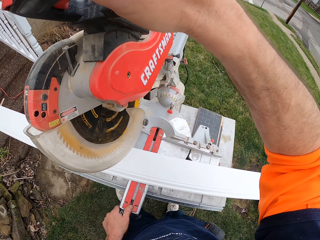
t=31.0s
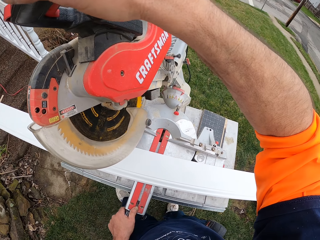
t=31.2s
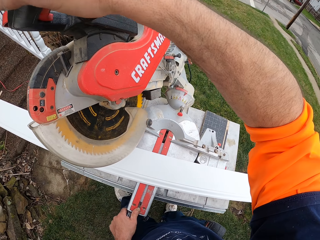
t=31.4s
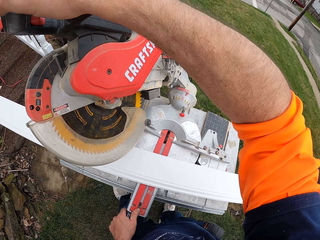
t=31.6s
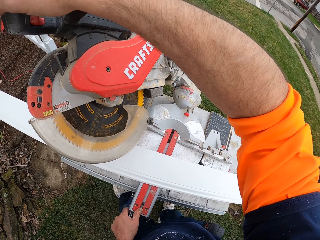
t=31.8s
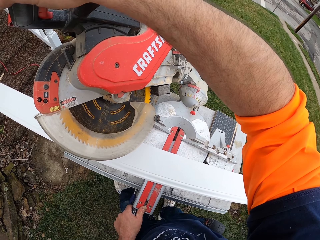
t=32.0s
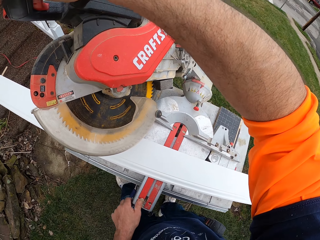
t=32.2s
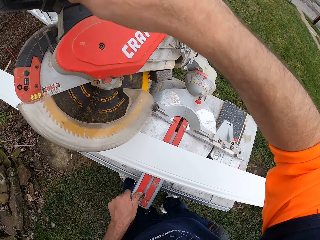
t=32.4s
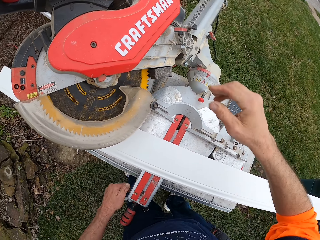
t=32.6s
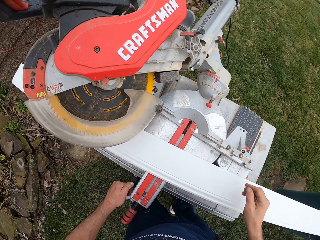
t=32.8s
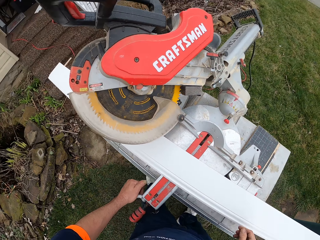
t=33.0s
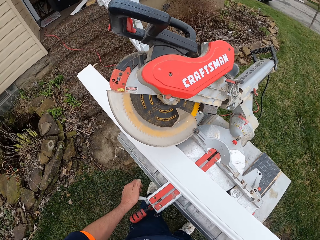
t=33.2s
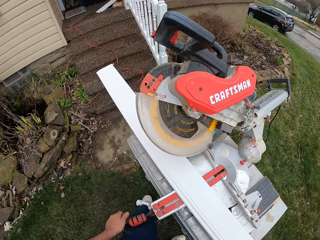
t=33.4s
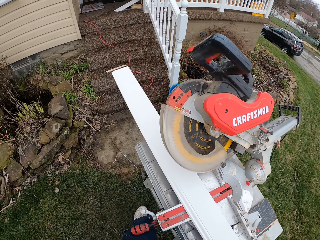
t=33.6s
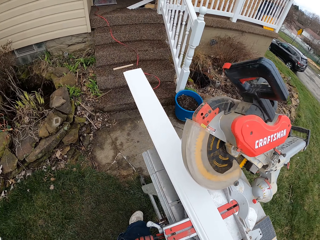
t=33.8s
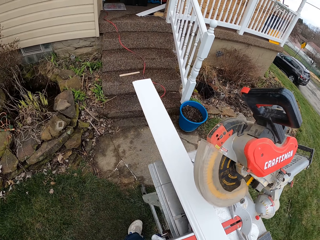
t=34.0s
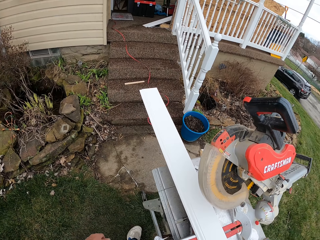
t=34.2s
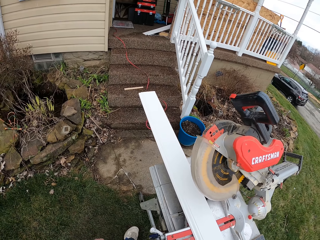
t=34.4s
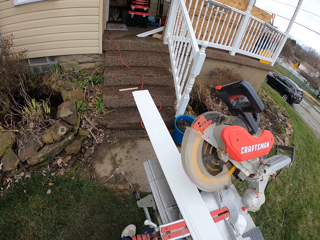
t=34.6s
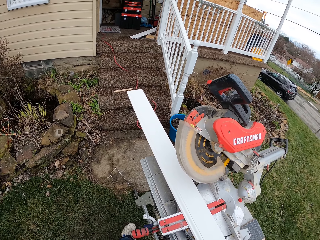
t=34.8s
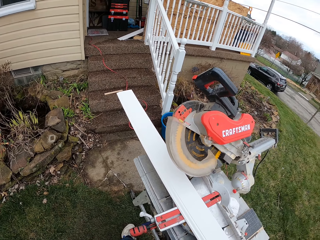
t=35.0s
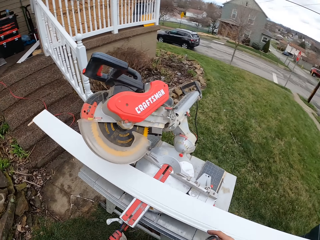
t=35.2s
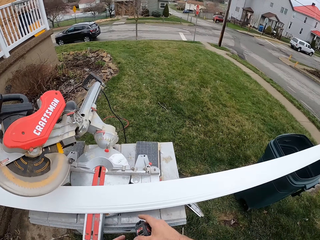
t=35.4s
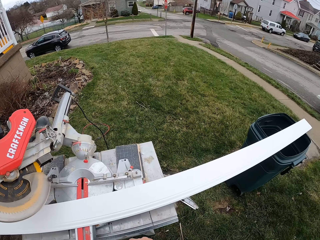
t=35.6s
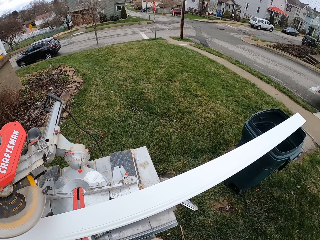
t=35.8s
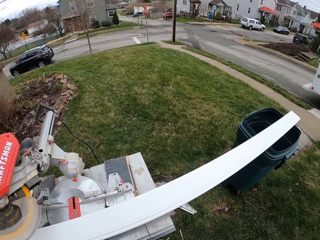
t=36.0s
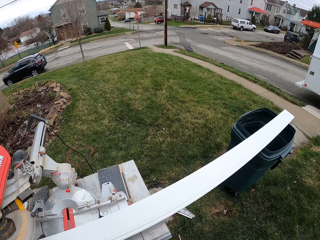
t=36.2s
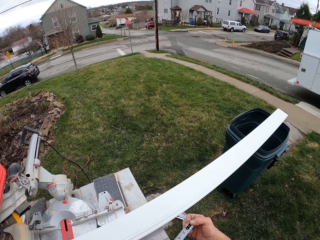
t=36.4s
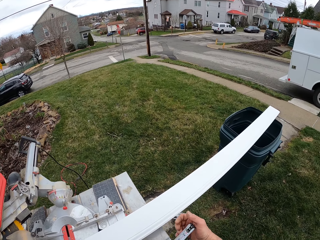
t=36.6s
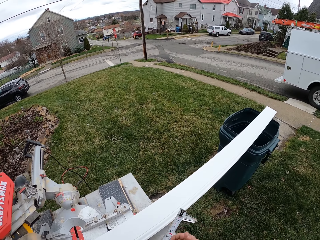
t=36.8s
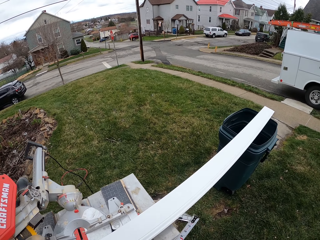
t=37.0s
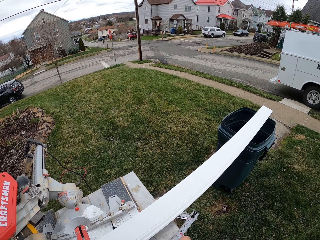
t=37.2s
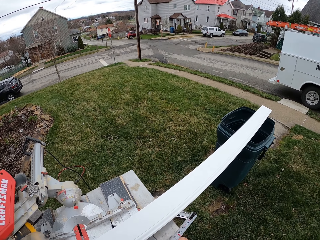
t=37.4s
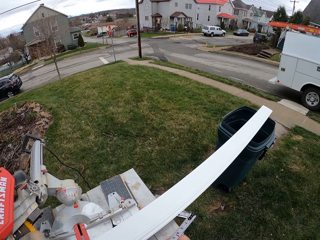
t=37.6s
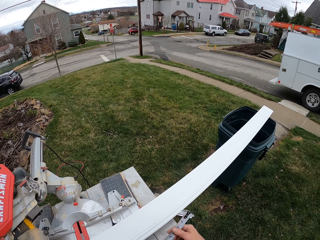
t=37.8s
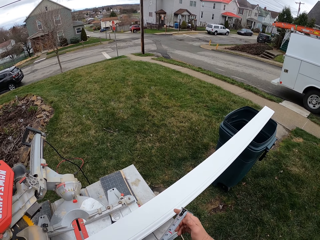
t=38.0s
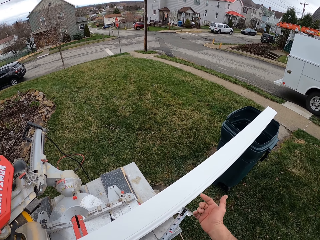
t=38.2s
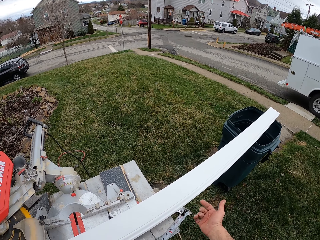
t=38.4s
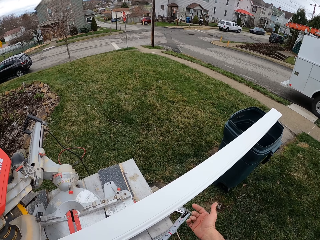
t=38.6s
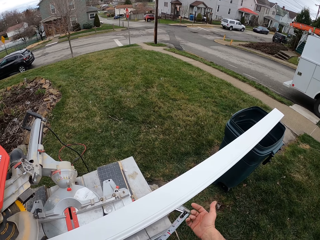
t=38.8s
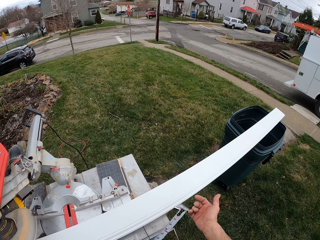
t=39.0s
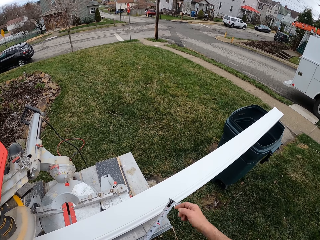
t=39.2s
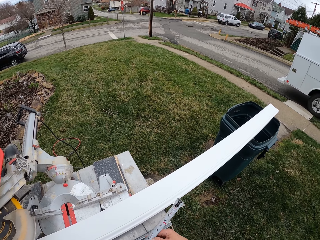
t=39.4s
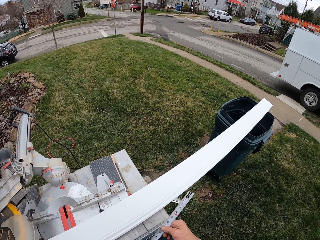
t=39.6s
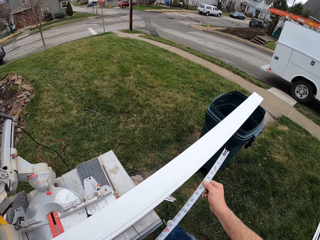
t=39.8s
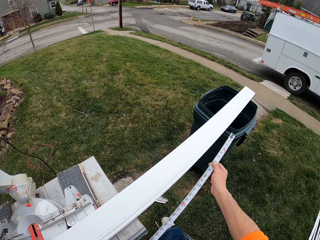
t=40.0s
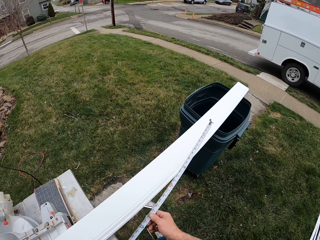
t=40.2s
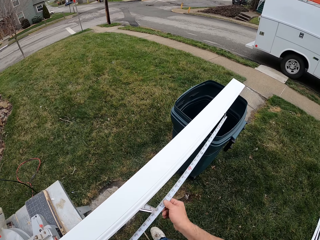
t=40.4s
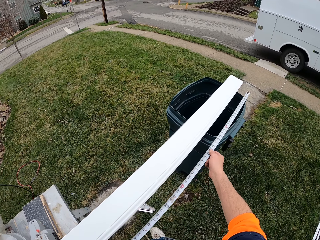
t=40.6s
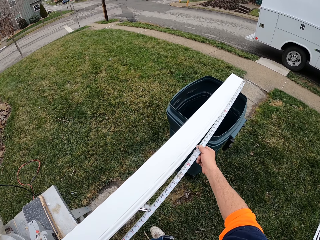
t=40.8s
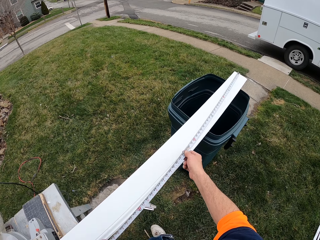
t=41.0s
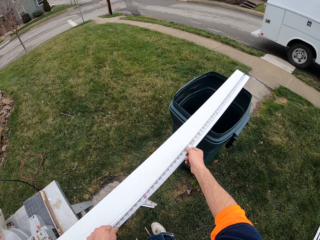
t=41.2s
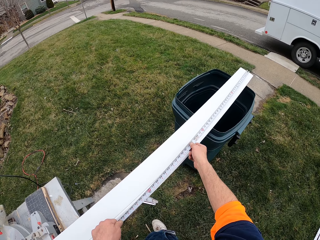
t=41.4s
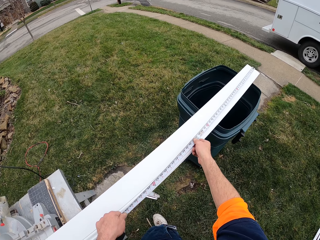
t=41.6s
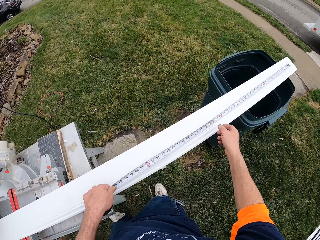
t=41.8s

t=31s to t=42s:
The camera wearer tilts the miter saw. He pulls the tape measure. He gestures with his hand. He pulls the tape measure.

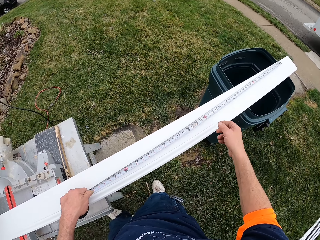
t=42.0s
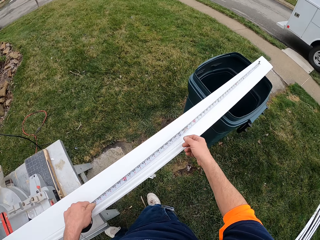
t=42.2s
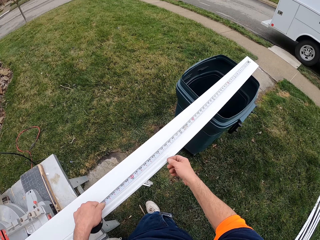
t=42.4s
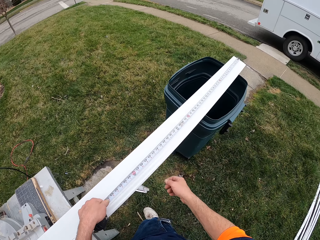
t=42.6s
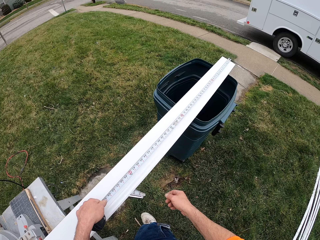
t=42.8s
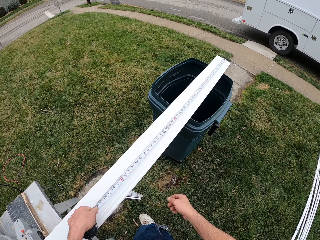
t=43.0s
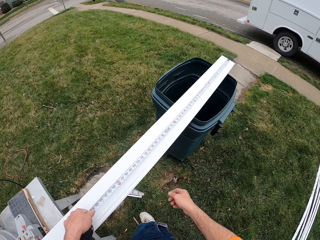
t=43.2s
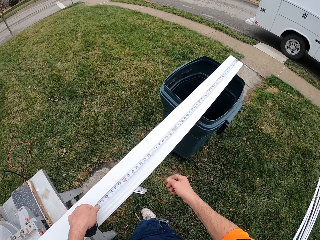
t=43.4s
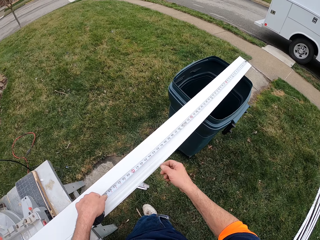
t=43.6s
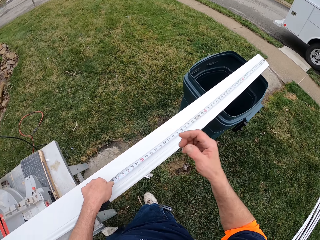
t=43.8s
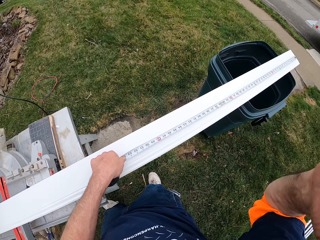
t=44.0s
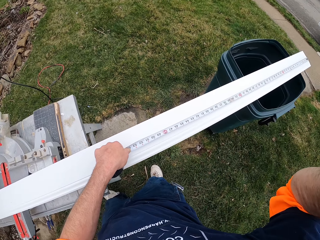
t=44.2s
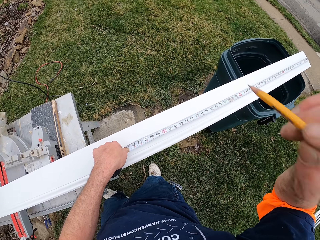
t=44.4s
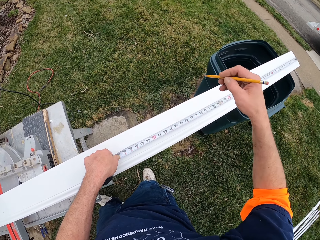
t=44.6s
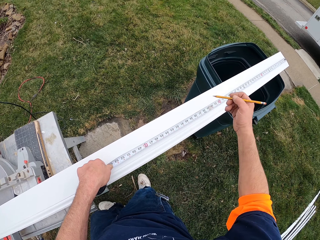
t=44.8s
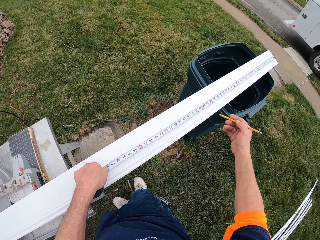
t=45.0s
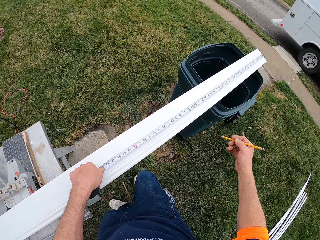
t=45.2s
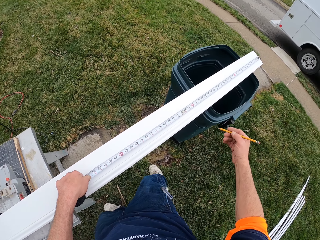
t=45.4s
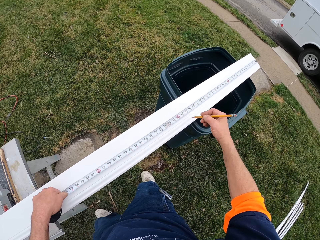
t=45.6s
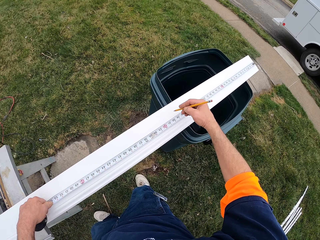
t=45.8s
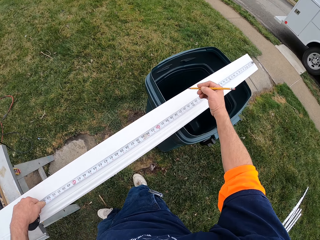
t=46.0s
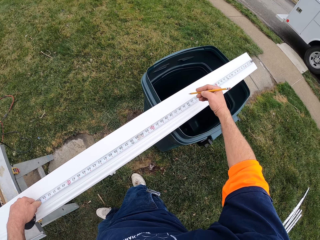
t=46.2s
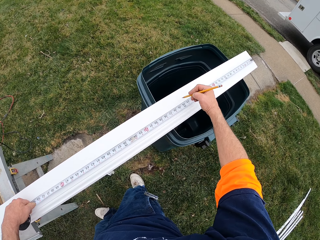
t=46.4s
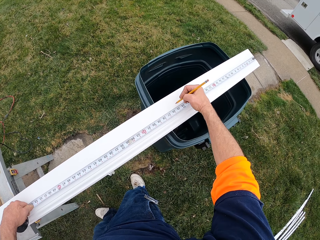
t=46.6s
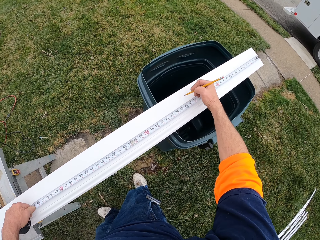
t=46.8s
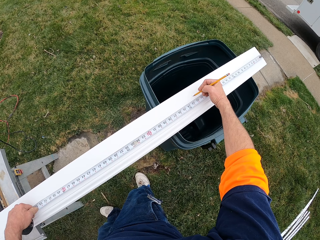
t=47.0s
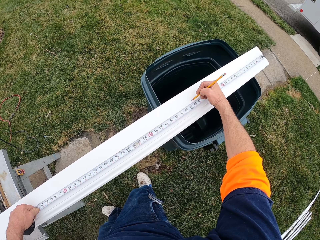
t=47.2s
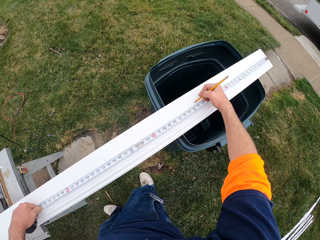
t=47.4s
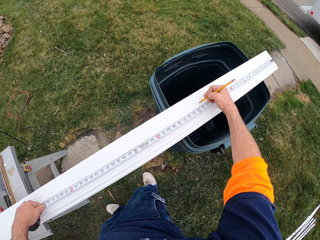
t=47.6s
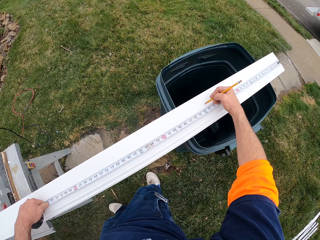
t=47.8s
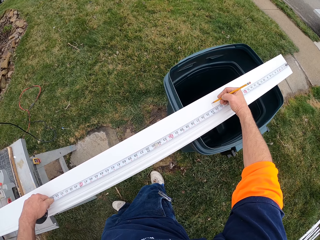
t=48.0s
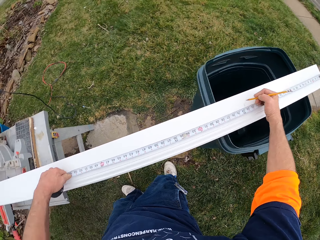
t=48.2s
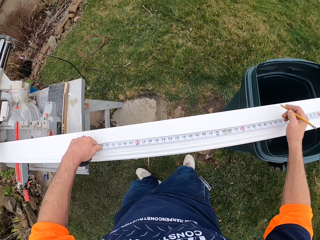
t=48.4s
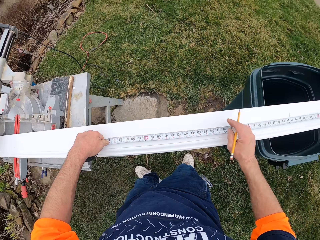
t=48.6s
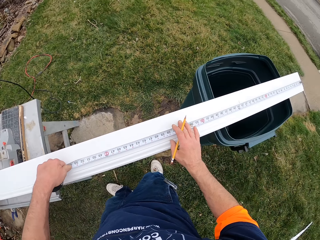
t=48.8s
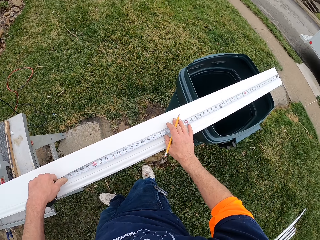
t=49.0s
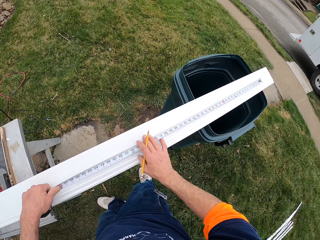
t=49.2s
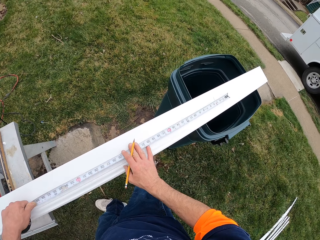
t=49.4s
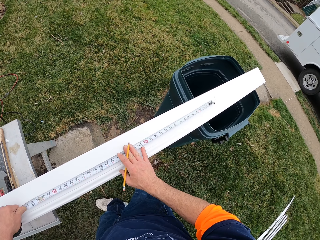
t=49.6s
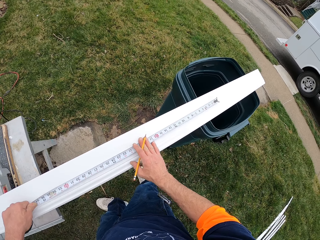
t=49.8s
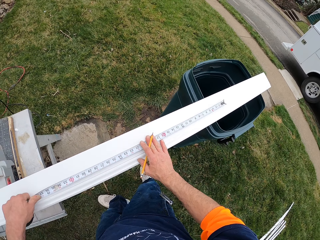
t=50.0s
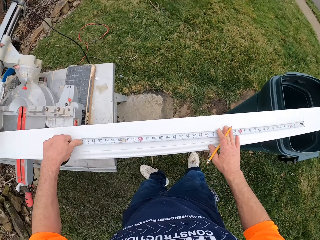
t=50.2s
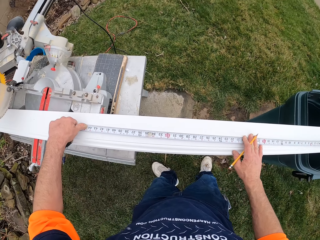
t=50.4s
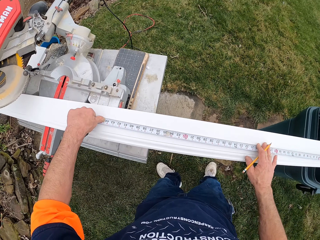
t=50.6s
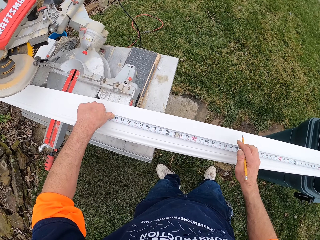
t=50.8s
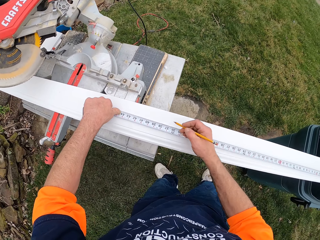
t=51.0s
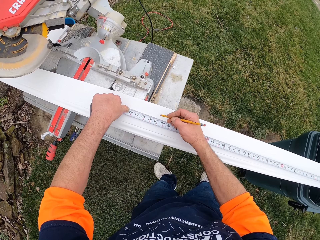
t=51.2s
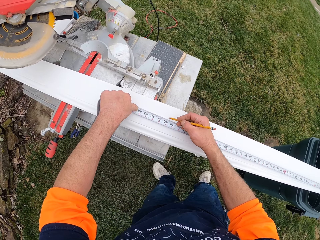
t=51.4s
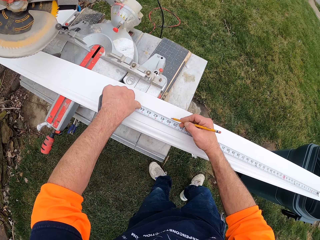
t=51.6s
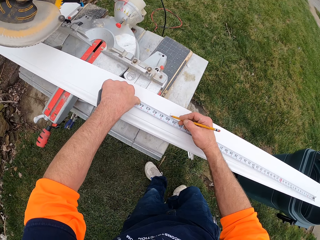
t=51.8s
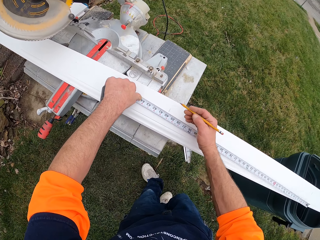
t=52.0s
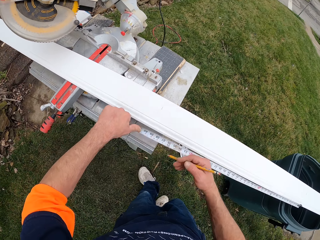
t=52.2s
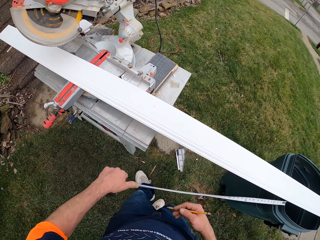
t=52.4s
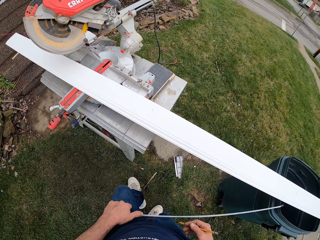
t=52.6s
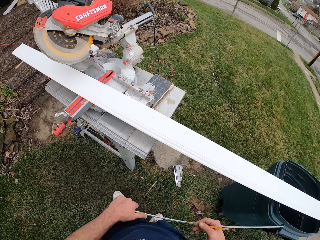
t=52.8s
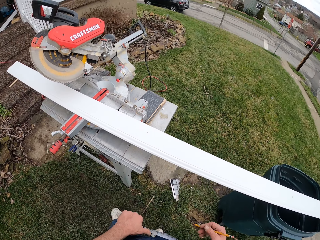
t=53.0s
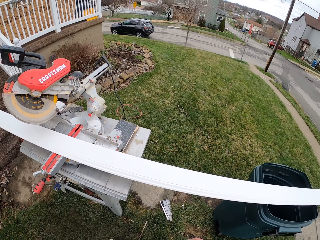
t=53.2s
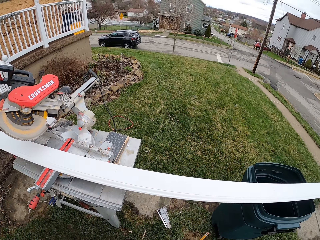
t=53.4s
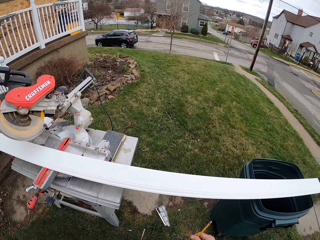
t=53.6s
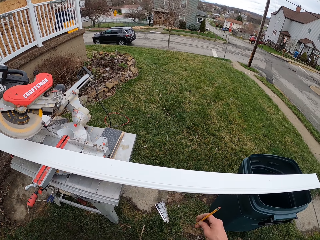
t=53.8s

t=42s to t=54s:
The camera wearer measures the plastic or baseboard with a measure tape. He takes the pencil from his ear. He lifts his hand. He holds the pencil. He marks a point on the baseboard with the pencil. He holds down the tape measure on the baseboard. He marks a point on the baseboard.
